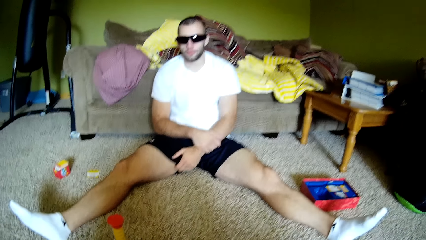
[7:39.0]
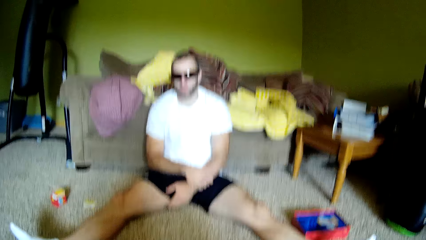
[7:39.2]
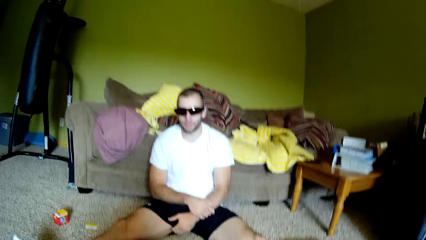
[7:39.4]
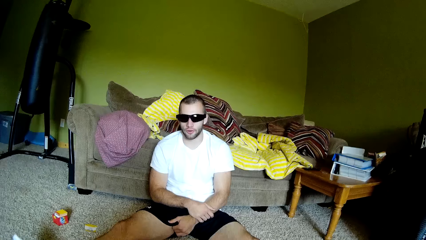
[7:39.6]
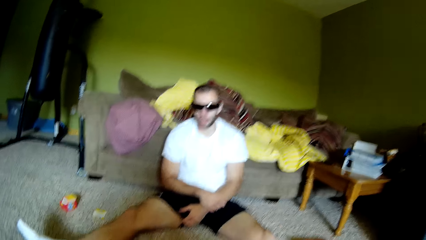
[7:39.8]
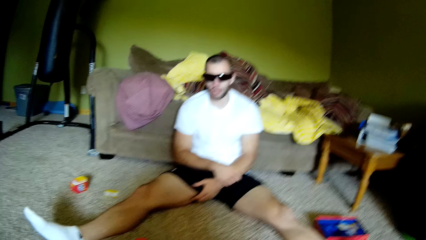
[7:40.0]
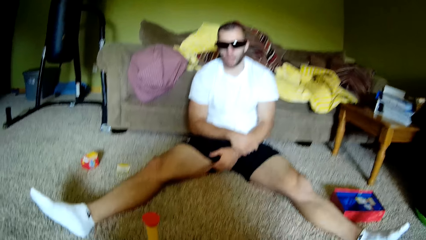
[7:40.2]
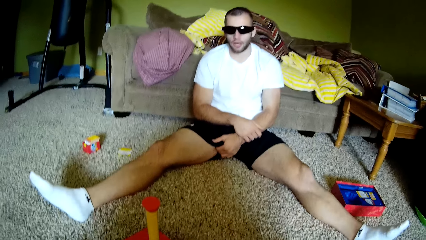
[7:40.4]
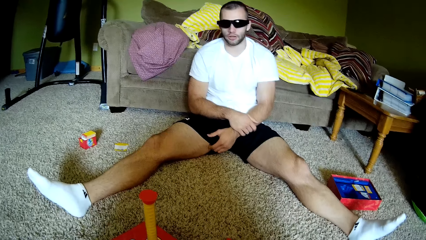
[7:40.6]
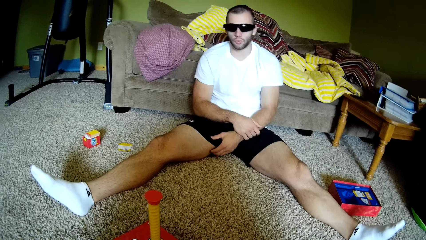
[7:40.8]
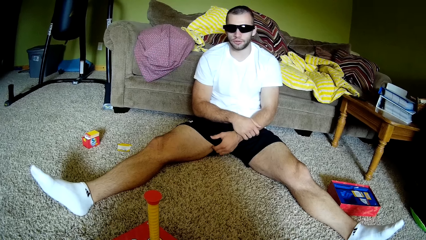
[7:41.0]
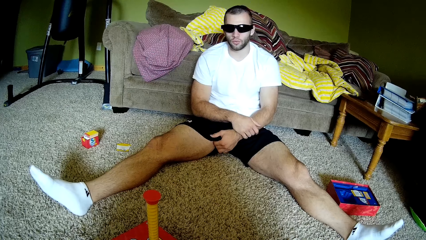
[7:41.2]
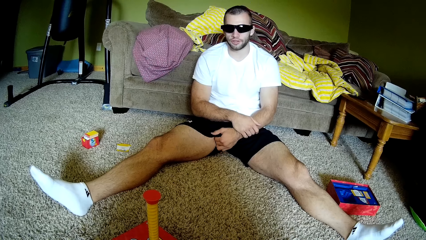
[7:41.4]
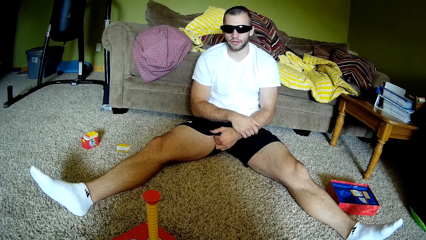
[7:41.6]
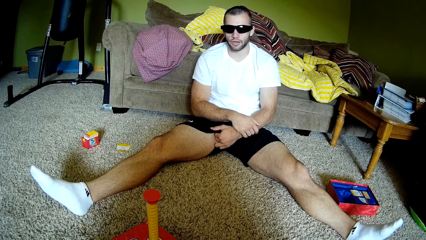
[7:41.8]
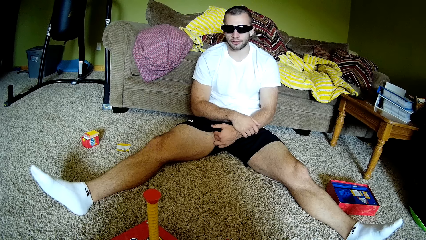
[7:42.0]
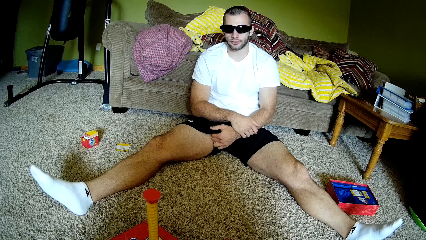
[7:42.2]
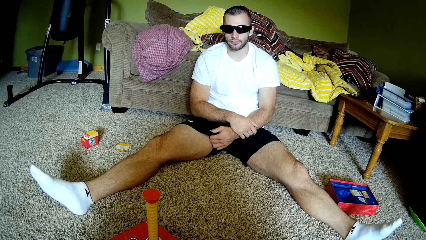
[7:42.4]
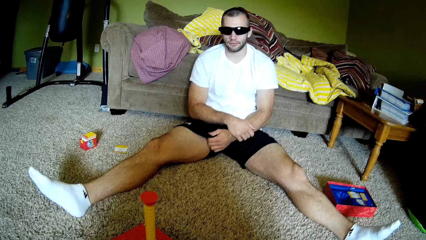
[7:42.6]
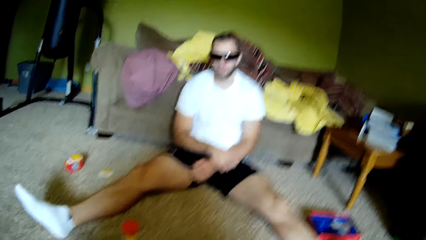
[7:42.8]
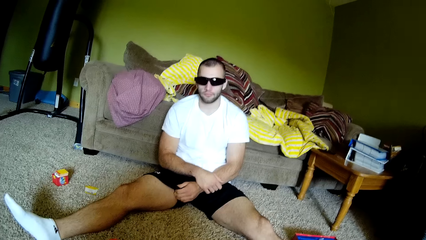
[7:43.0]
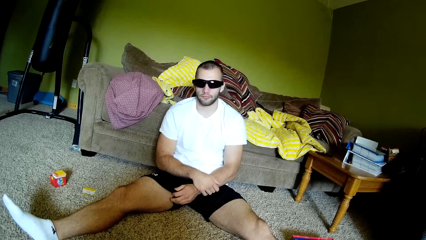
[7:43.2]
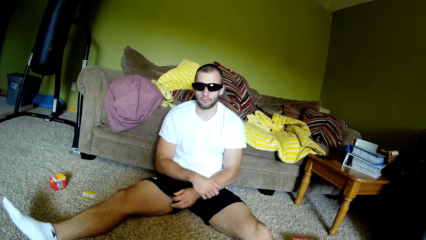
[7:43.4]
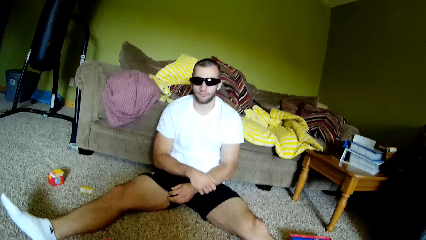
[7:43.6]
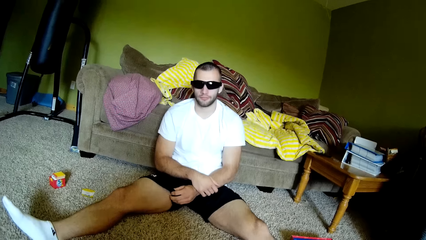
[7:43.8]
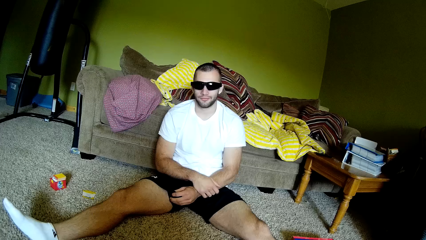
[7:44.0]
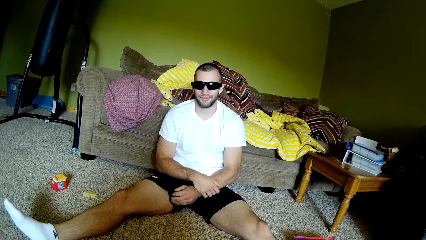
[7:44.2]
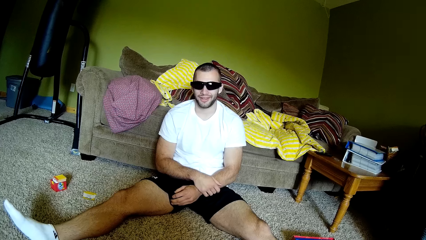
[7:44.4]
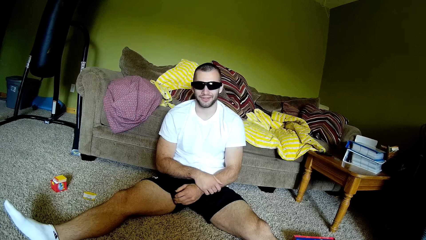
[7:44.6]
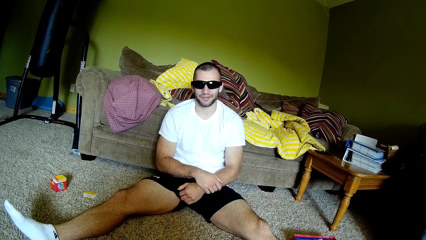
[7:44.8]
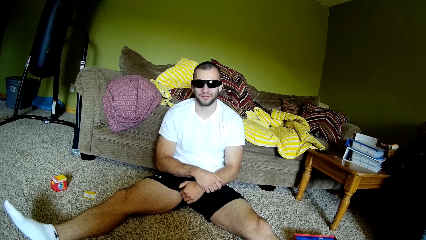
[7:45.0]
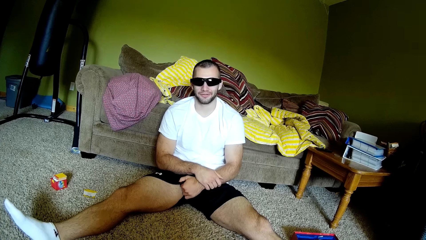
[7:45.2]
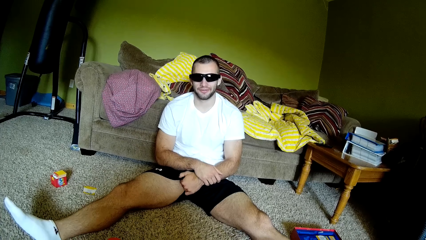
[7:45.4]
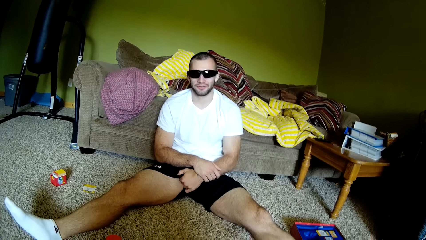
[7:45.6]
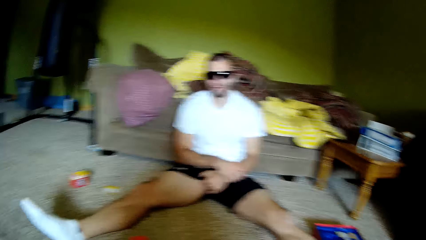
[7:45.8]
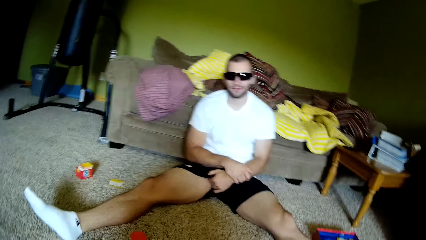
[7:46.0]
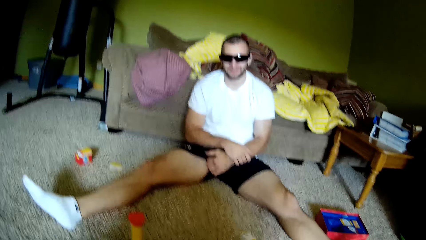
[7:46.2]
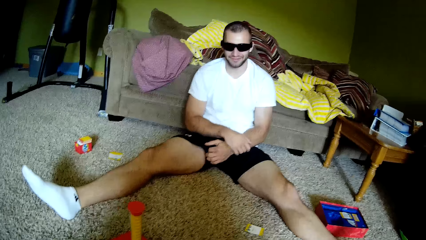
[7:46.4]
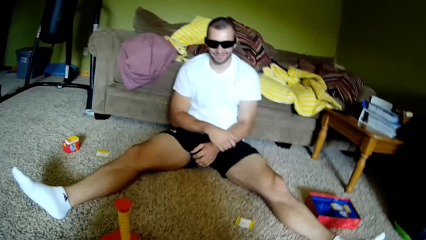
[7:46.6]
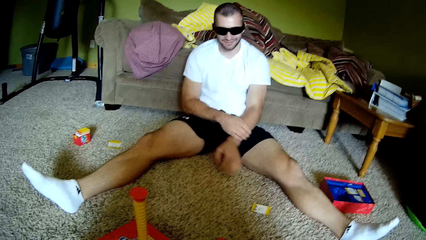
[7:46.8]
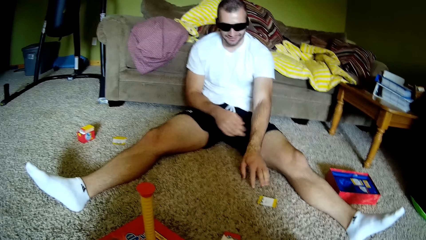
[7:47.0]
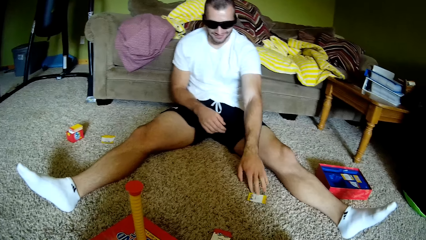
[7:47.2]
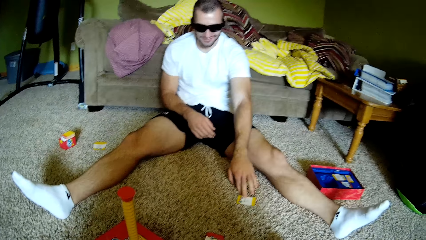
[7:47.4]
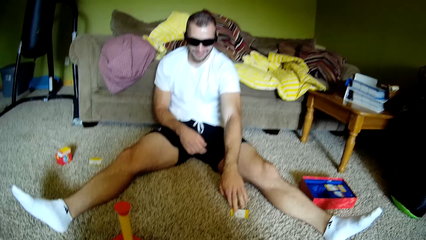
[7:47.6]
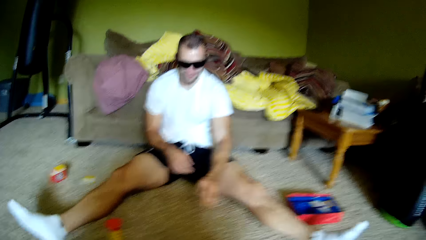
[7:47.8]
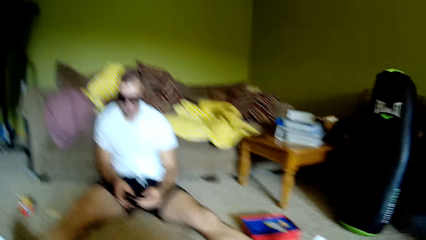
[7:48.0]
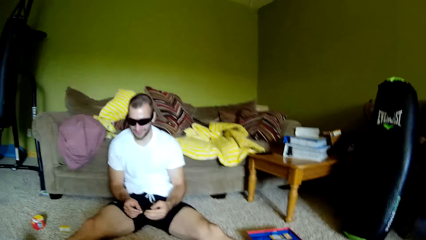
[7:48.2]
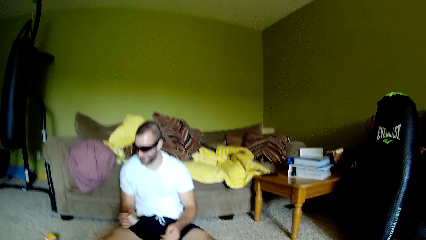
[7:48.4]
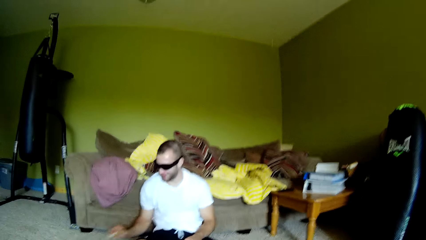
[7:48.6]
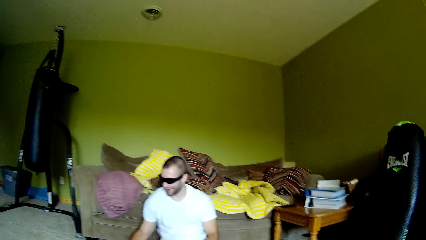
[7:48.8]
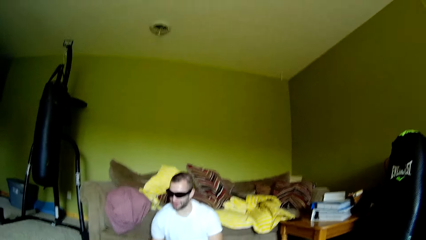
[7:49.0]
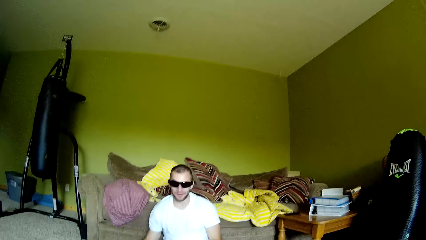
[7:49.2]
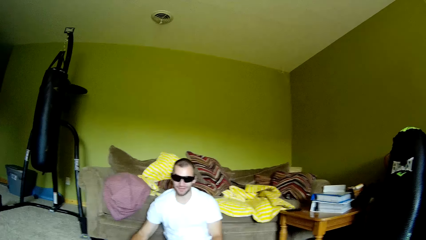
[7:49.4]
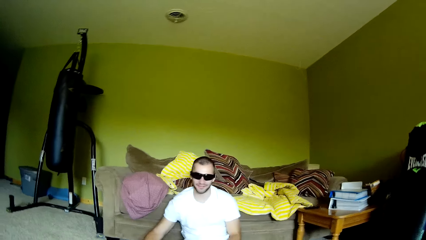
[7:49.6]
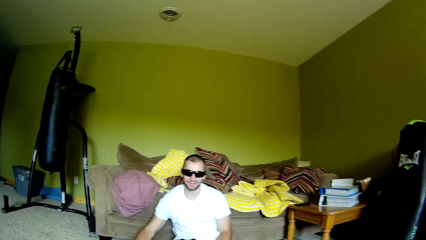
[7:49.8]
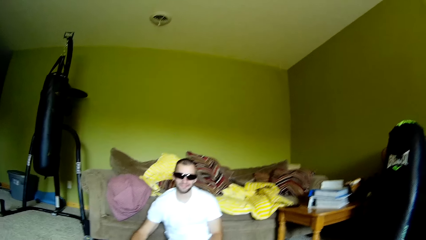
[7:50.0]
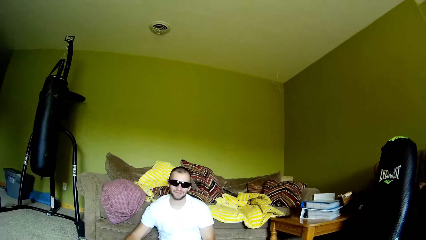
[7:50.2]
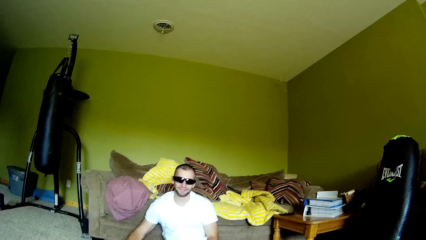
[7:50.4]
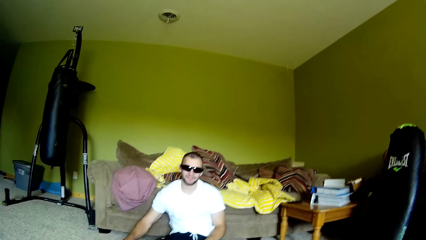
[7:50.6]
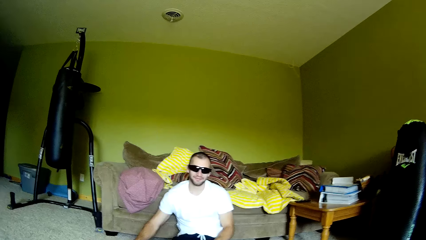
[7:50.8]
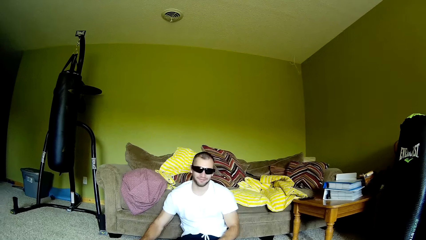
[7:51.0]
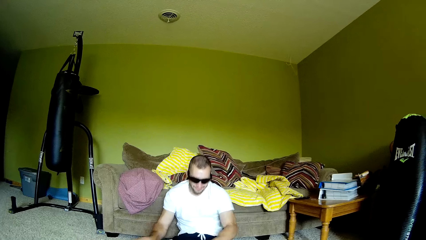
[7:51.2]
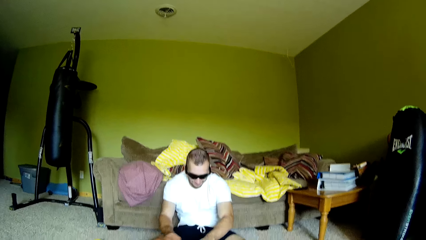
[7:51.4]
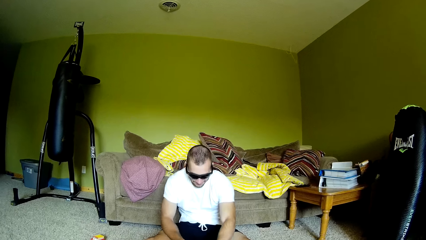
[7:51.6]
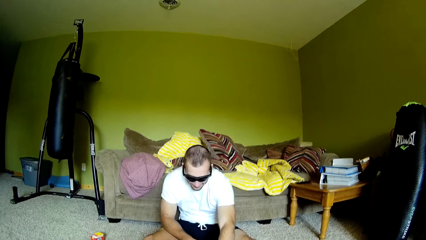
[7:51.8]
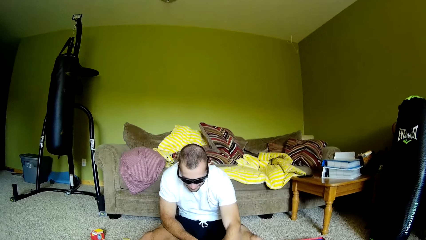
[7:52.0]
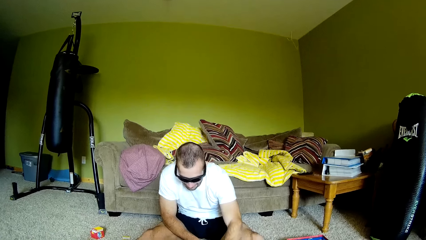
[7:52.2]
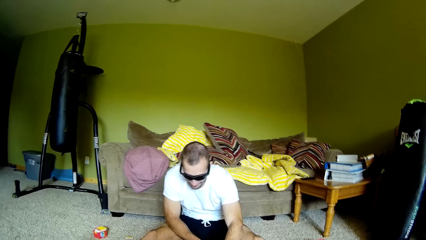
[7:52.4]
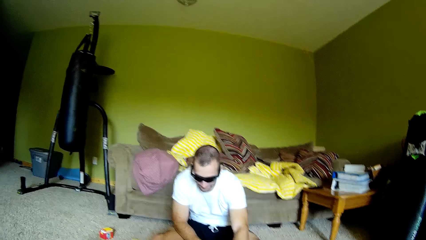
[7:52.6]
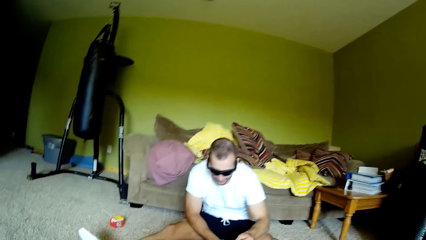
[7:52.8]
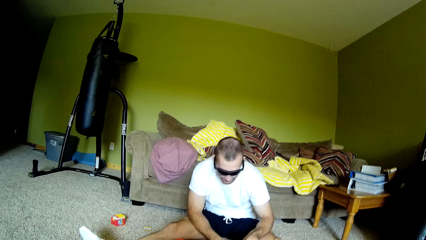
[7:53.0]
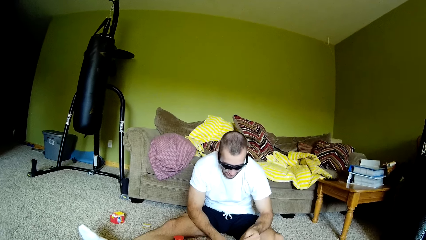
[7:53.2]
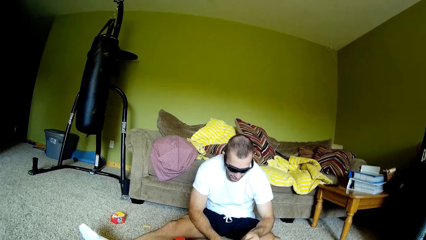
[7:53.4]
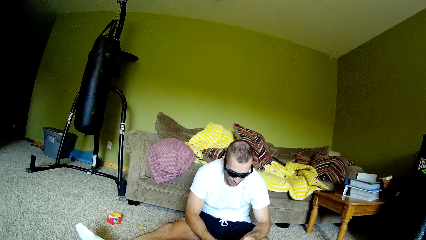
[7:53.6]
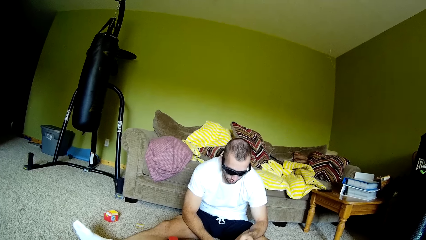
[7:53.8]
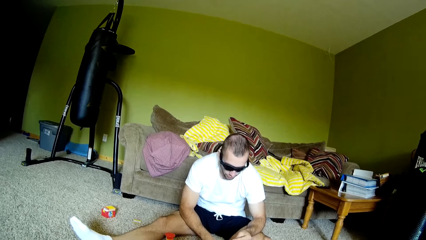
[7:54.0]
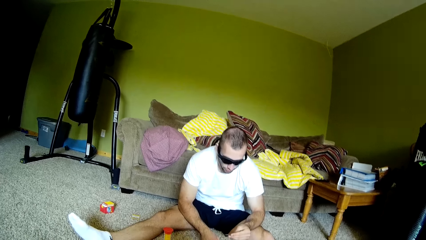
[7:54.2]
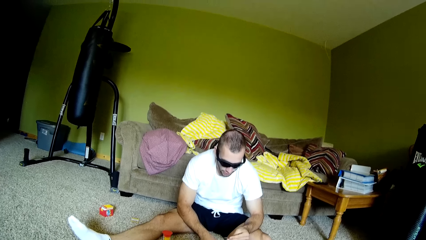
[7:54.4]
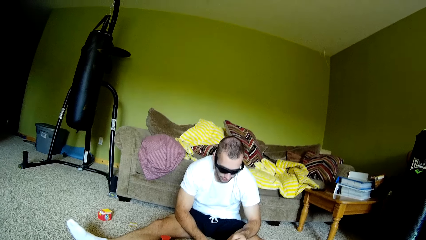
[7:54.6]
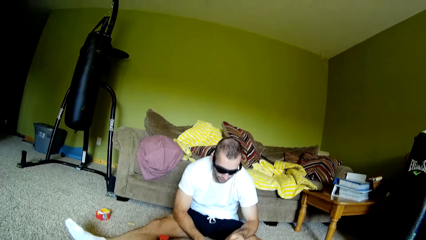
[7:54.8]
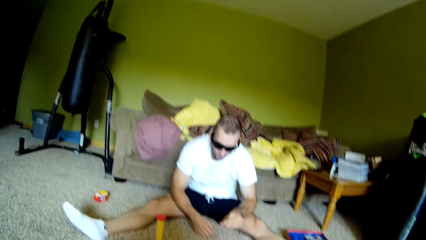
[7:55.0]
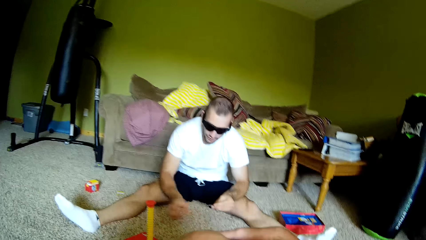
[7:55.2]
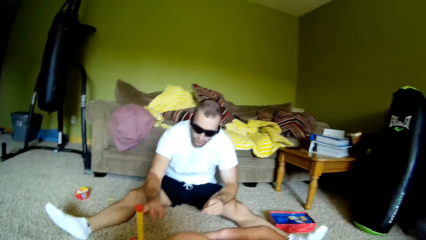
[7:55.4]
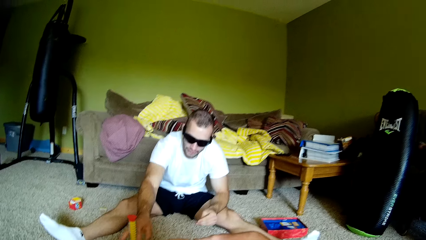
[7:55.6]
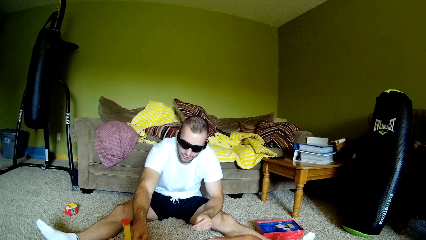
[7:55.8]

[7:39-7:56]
The camera wearer dialogues with a man. The man picks up a card or paper from the floor, drops the paper on the floor, and reads from the paper.
